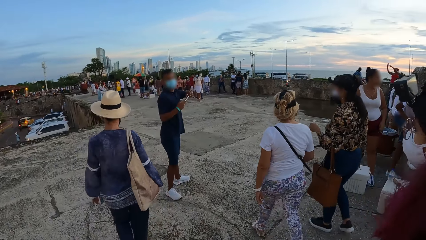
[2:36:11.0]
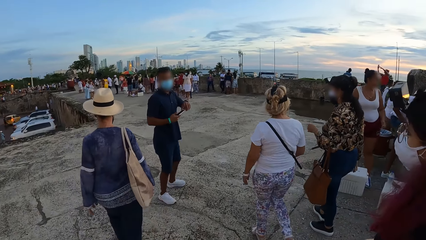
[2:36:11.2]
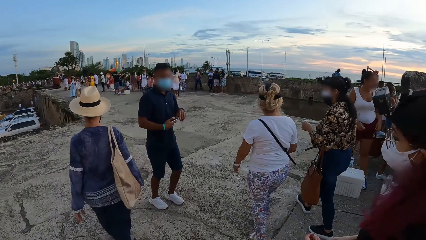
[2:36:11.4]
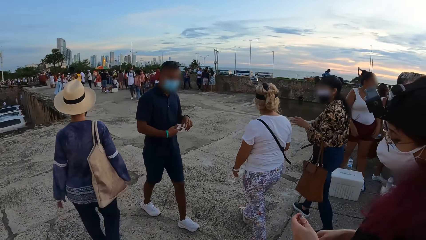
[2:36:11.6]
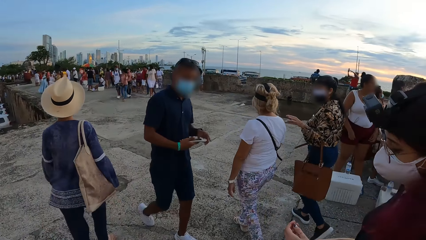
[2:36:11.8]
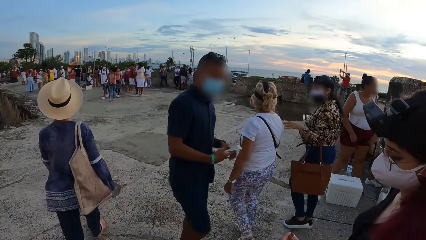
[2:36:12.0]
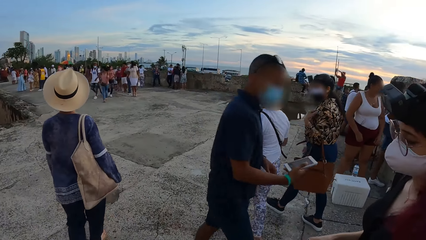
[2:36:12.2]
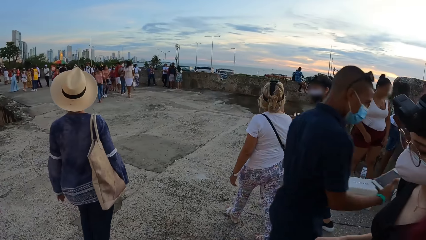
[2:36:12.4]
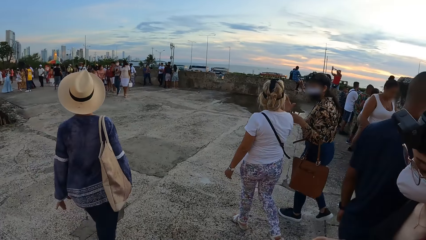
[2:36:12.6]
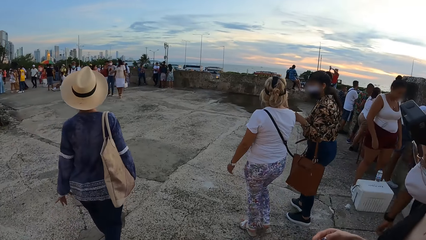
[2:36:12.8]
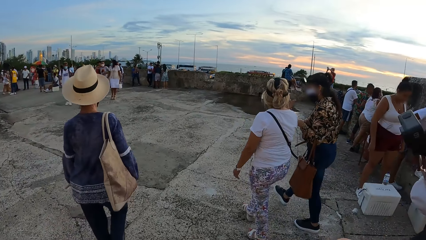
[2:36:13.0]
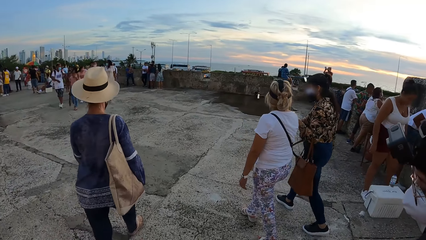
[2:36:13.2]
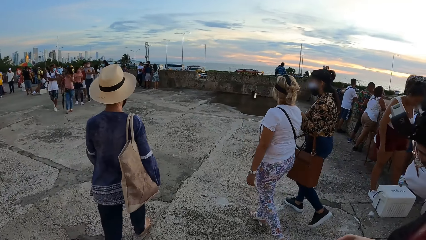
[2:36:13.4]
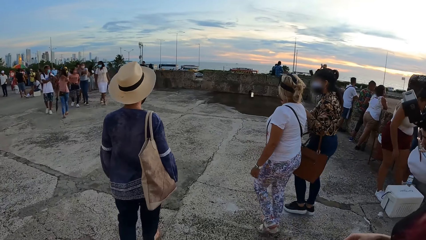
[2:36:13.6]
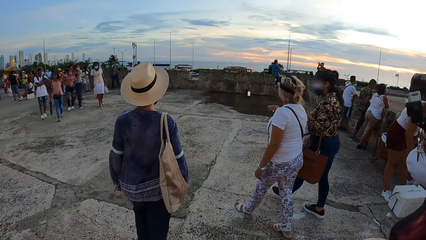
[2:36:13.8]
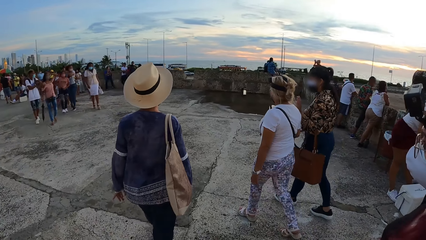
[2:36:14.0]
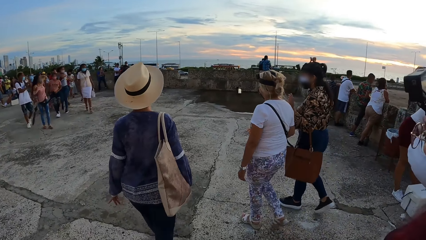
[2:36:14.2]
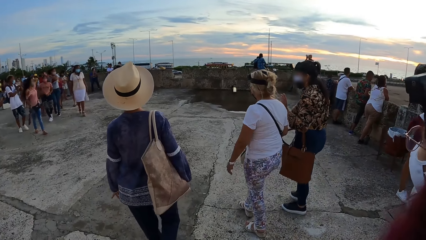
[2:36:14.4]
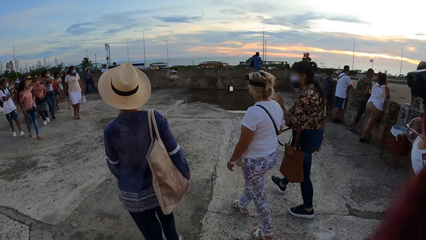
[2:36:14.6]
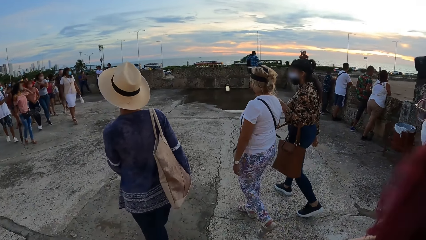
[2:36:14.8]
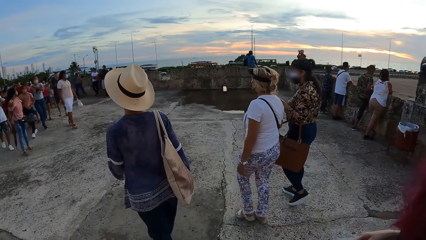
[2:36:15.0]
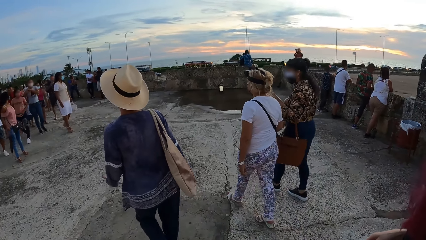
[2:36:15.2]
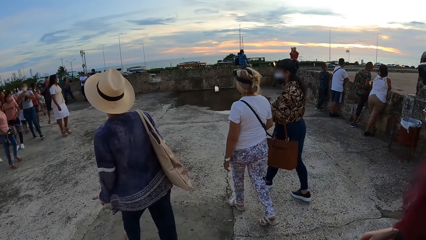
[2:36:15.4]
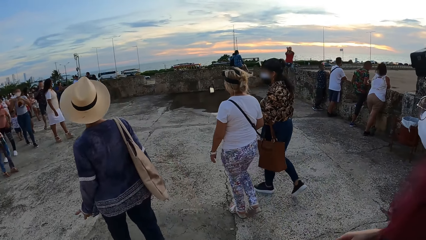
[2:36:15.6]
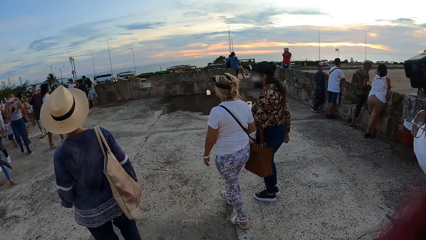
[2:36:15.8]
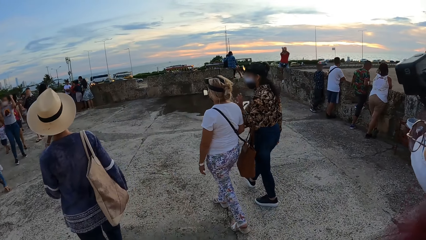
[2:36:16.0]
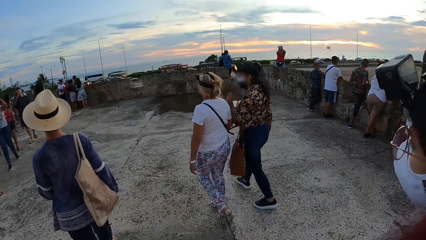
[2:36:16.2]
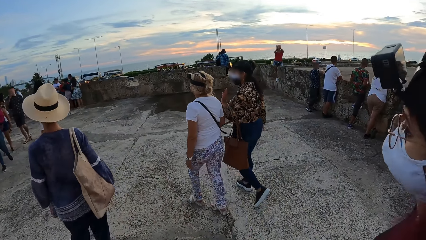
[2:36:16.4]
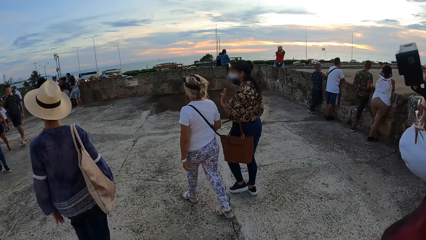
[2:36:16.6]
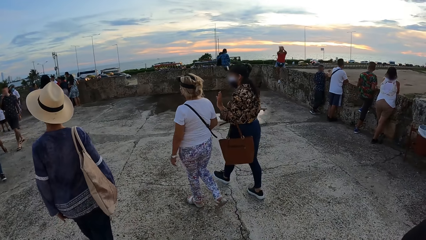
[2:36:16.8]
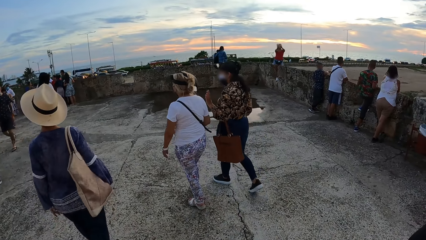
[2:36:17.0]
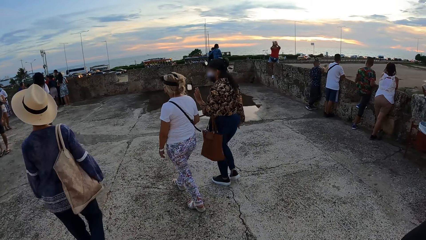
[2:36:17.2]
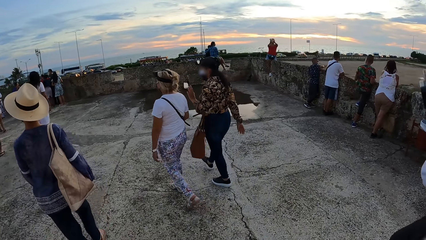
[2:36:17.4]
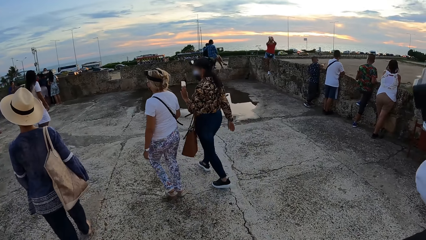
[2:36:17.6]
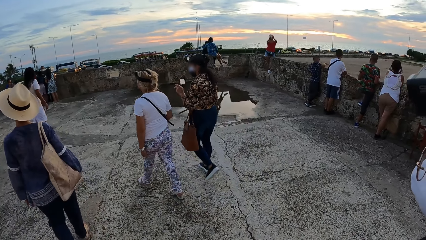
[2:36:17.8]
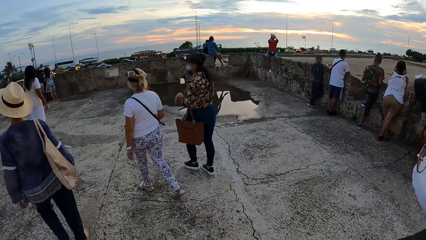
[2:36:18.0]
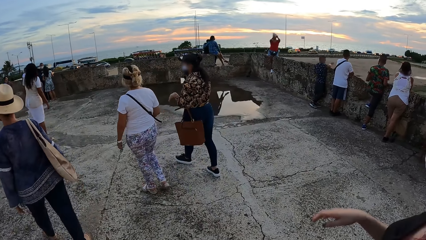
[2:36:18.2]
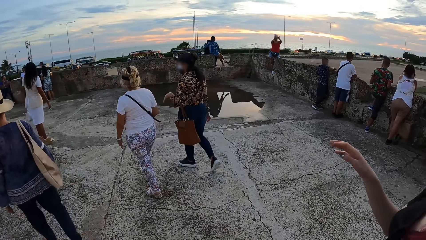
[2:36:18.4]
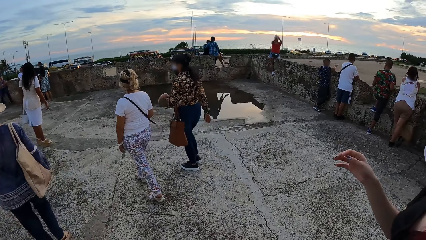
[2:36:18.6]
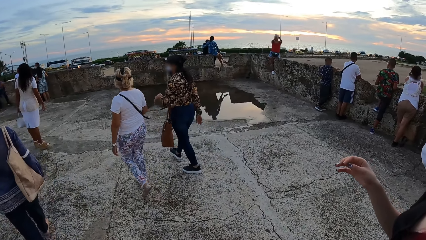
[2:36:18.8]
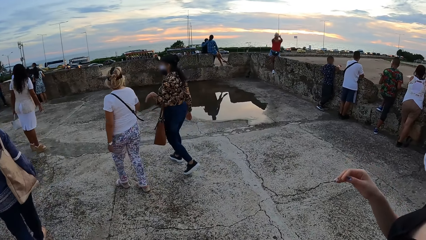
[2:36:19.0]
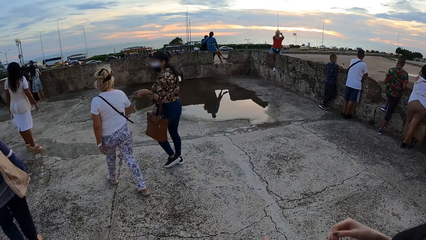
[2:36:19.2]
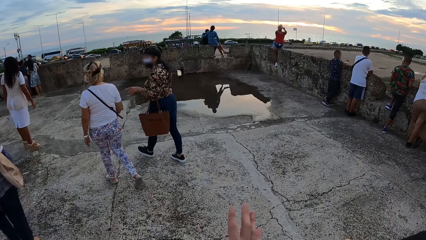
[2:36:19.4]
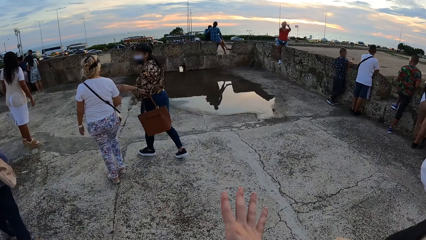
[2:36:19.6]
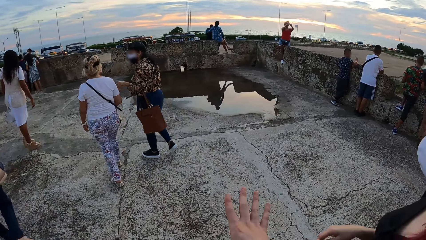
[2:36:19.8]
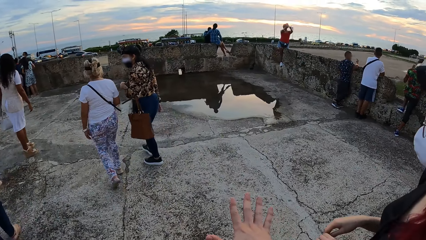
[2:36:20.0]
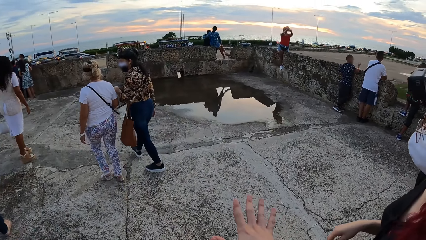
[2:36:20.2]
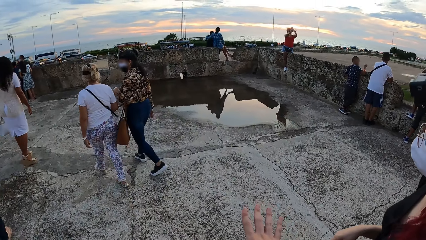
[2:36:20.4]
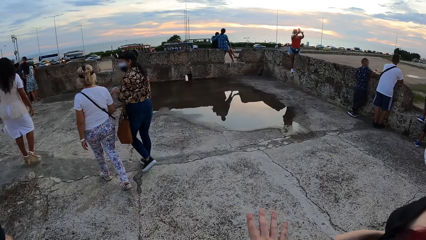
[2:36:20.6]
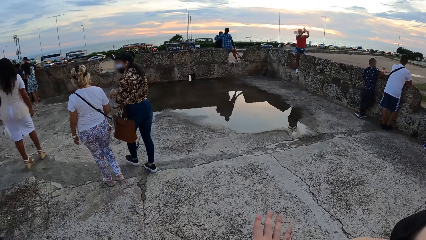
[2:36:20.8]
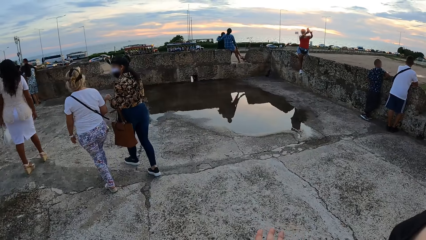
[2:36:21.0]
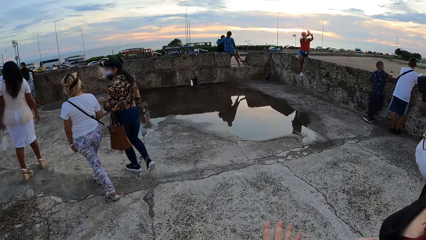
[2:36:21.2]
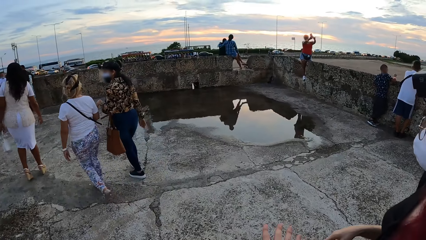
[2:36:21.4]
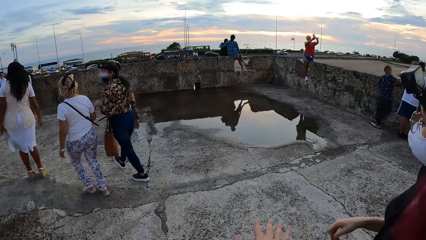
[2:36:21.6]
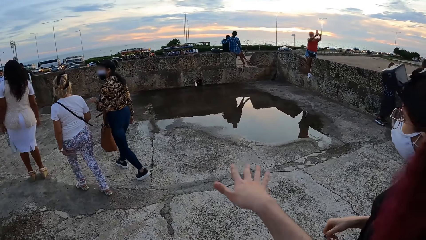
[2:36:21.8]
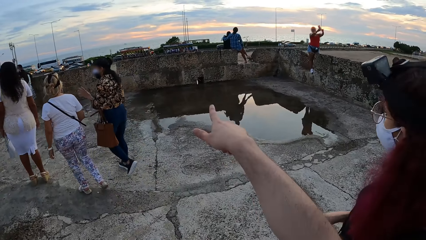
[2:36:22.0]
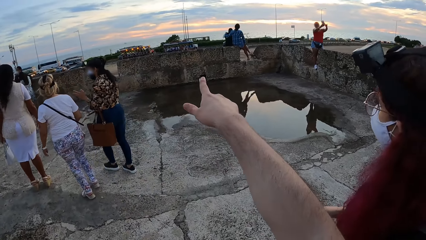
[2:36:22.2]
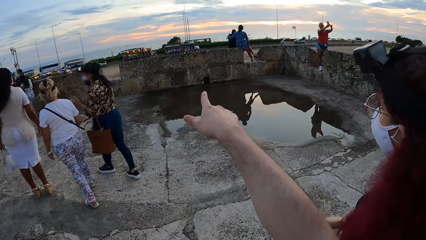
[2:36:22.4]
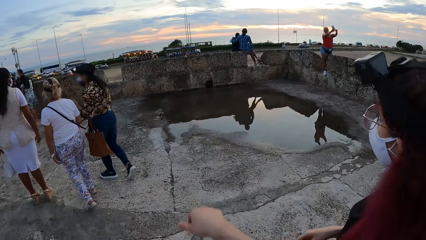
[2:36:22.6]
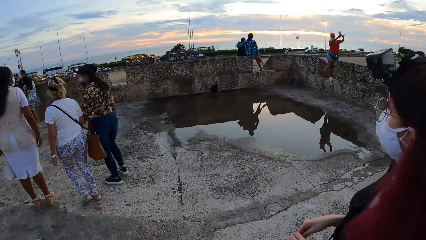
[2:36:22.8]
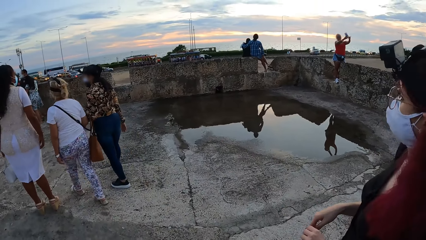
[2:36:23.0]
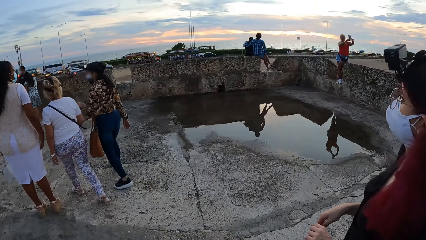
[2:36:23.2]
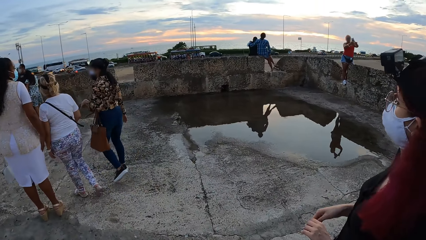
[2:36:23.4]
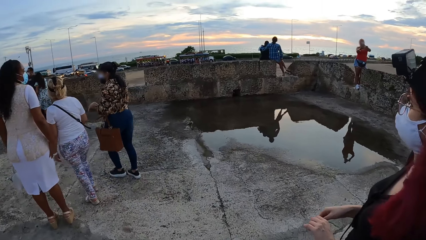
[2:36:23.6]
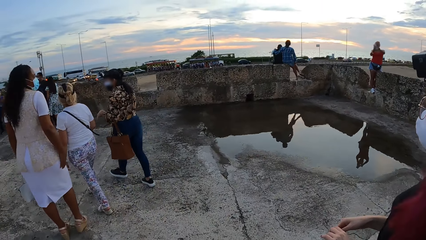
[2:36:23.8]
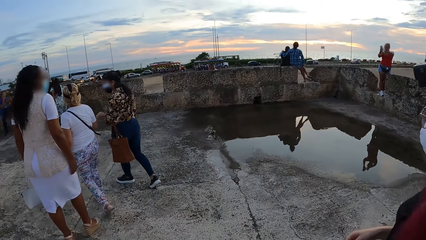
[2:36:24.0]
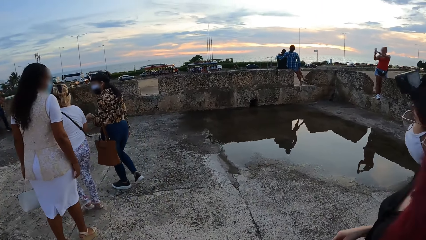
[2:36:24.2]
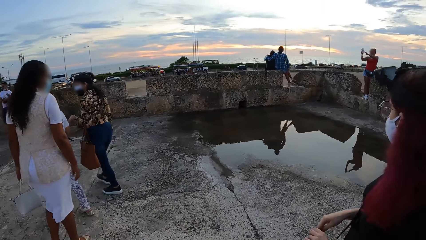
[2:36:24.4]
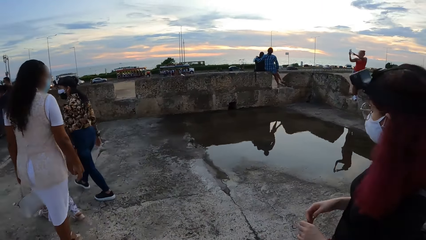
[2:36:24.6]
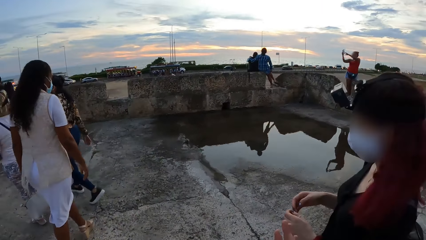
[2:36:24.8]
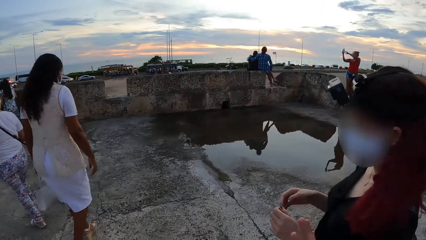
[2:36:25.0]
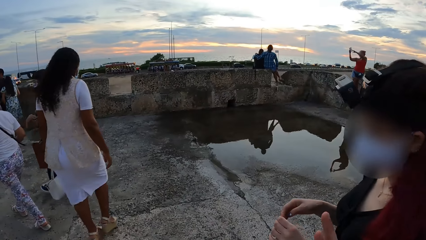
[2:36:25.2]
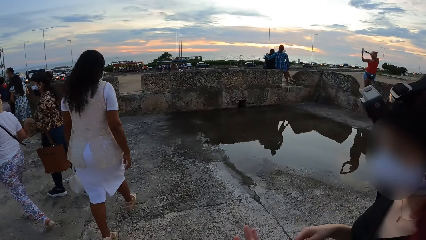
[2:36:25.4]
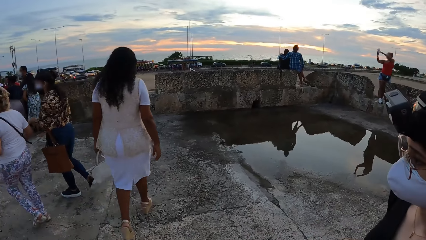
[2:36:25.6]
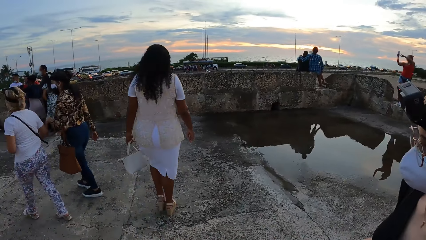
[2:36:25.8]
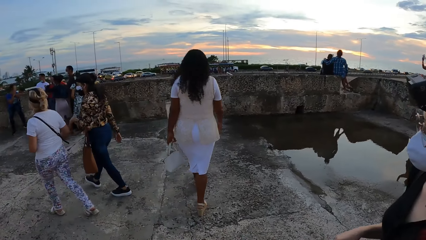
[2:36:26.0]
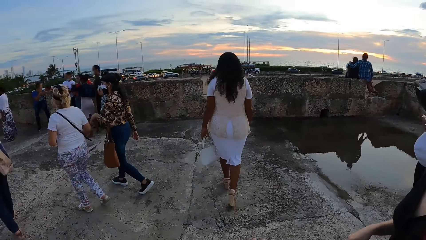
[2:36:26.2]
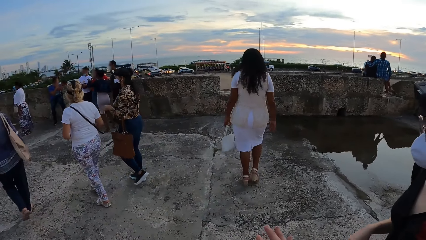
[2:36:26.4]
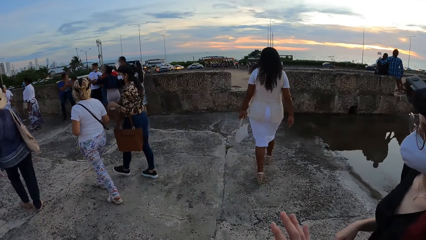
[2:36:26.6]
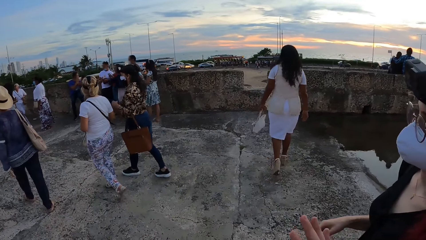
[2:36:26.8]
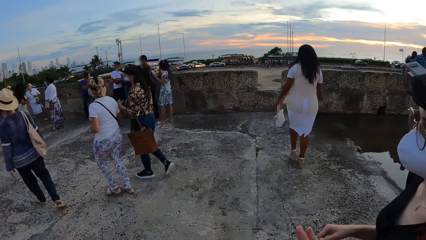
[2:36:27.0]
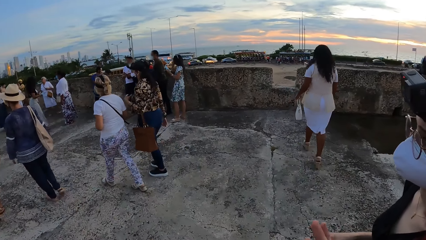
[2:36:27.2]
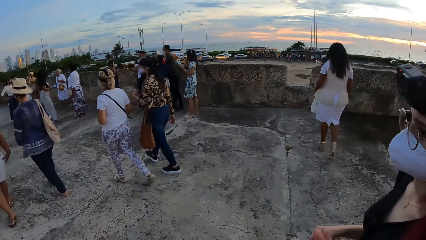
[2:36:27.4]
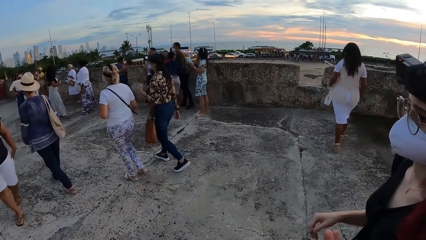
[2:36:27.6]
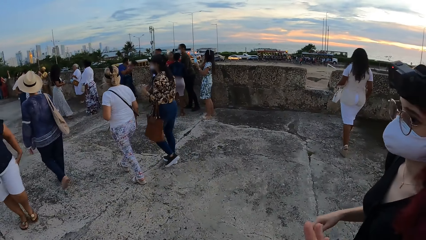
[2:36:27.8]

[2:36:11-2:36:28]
The camera wearer gestures with the hand.
